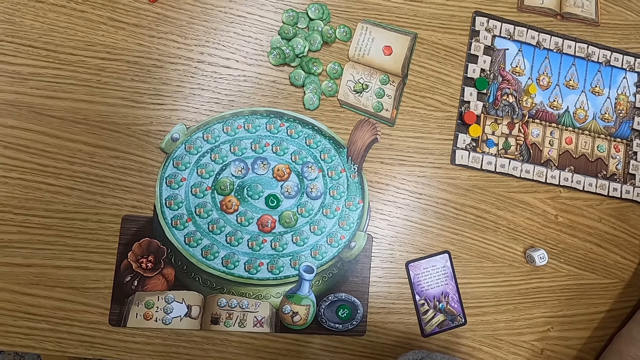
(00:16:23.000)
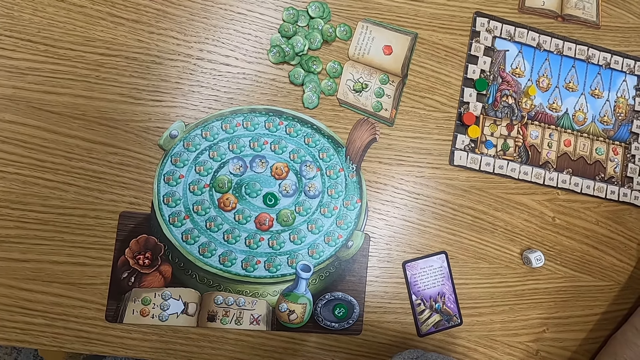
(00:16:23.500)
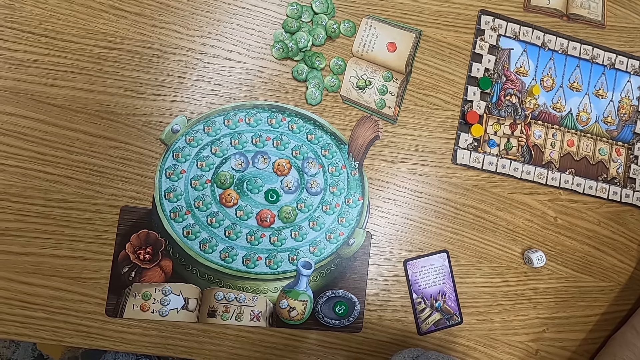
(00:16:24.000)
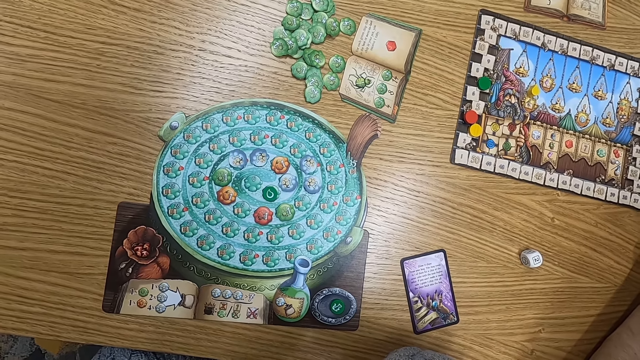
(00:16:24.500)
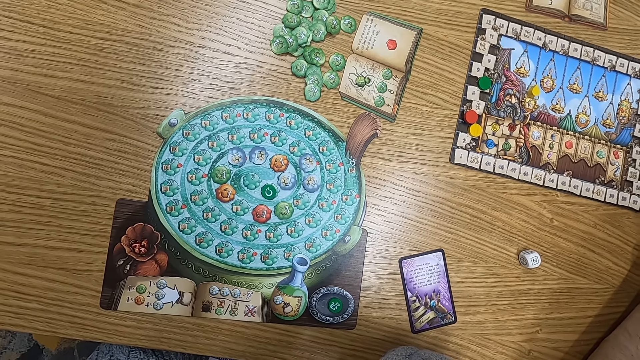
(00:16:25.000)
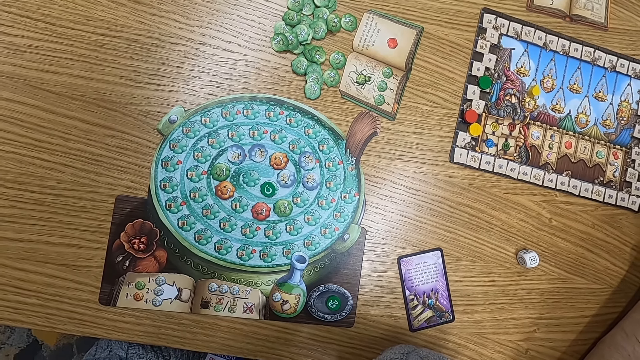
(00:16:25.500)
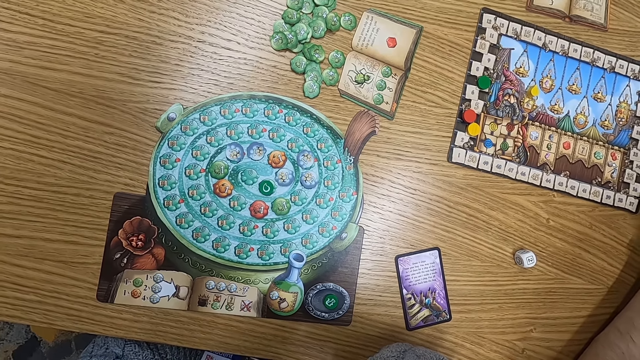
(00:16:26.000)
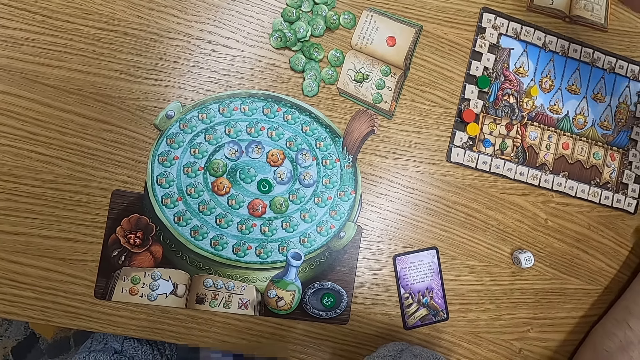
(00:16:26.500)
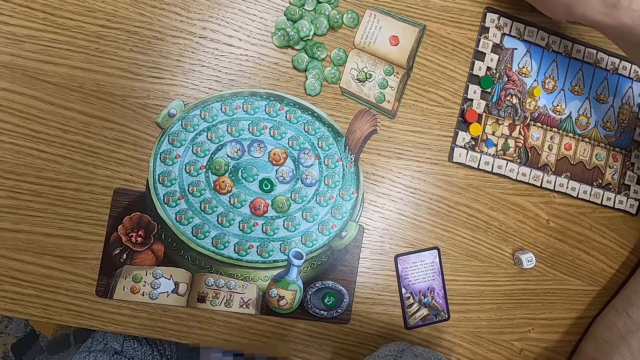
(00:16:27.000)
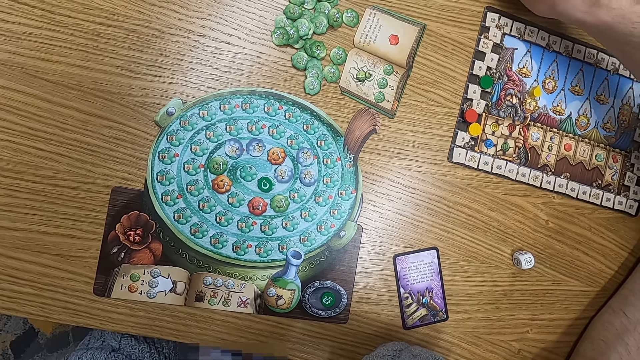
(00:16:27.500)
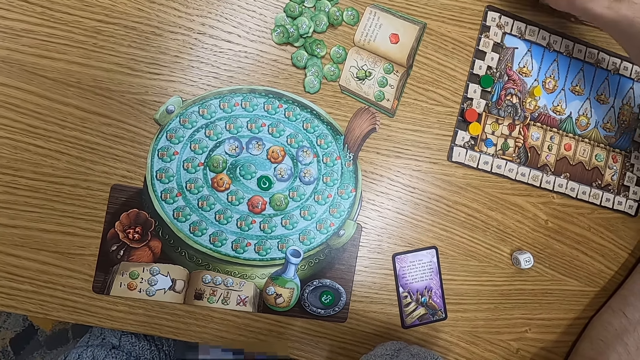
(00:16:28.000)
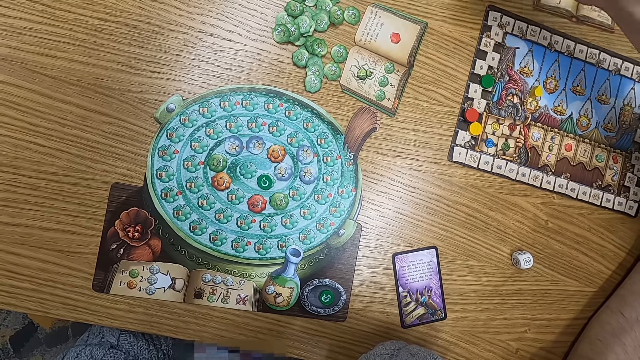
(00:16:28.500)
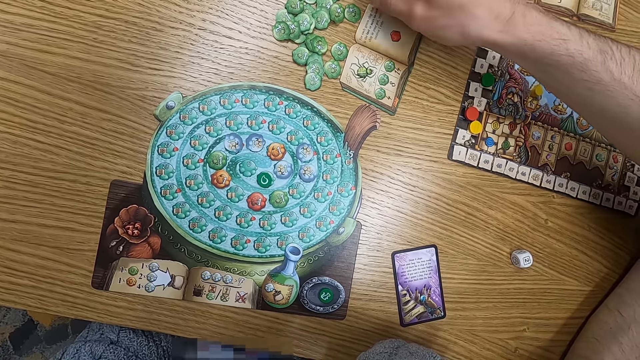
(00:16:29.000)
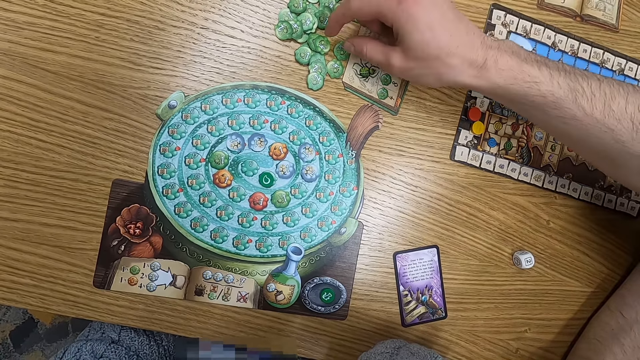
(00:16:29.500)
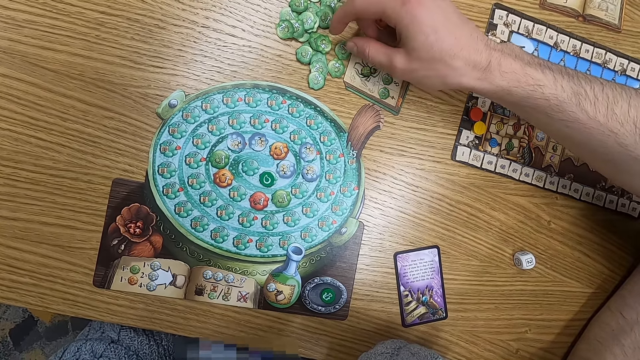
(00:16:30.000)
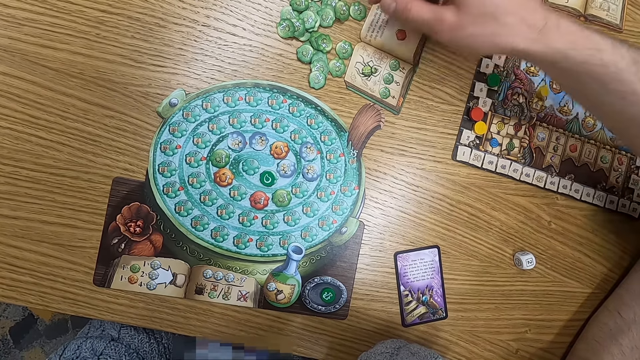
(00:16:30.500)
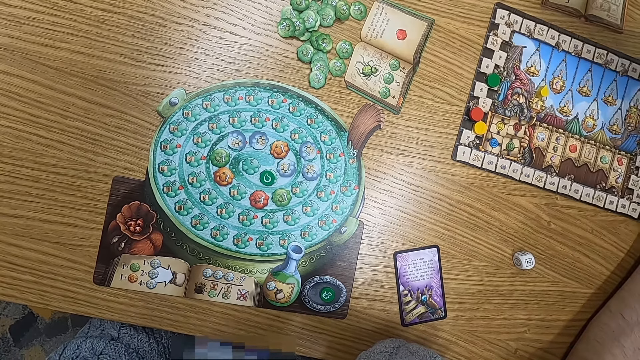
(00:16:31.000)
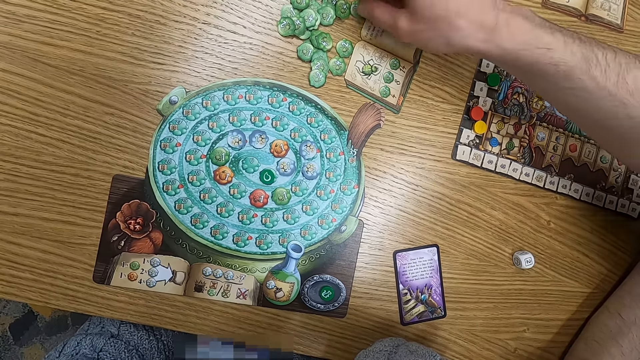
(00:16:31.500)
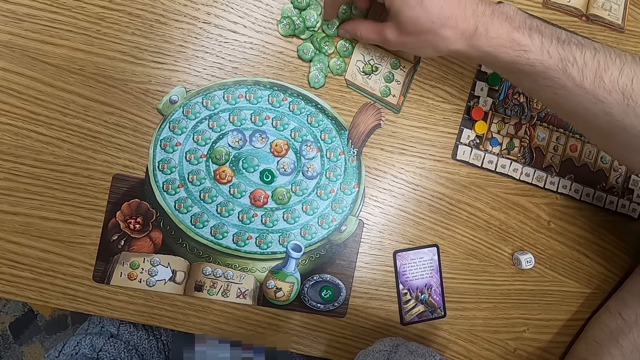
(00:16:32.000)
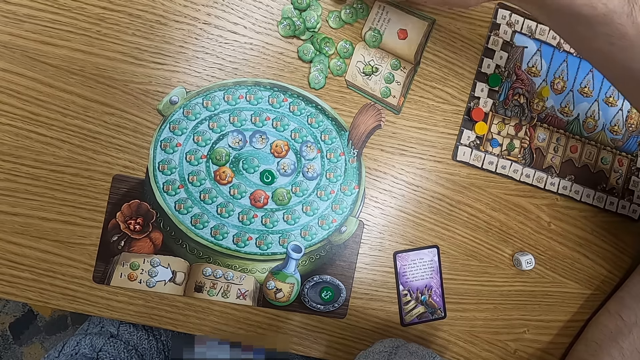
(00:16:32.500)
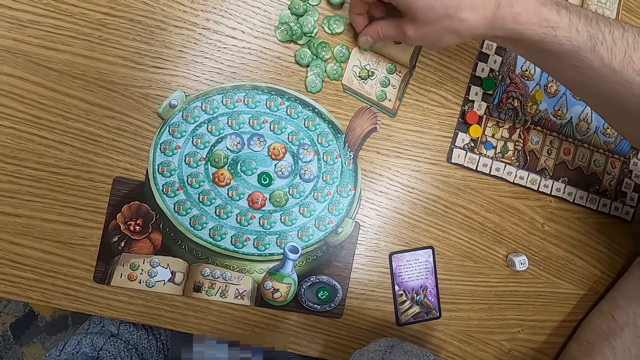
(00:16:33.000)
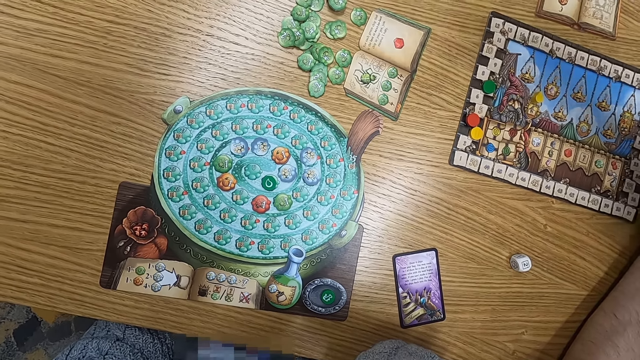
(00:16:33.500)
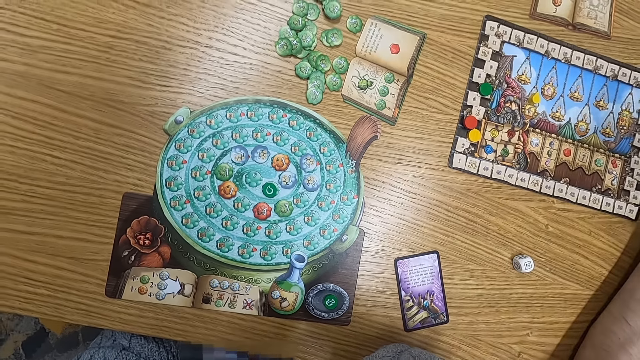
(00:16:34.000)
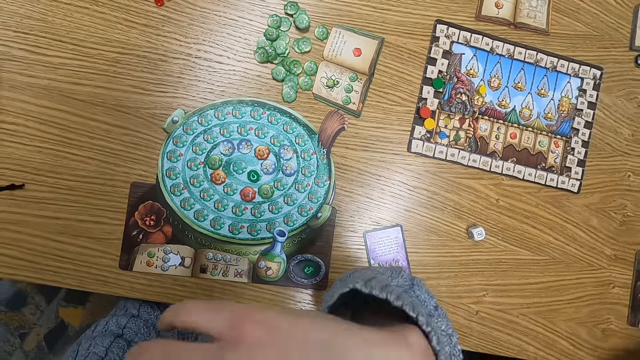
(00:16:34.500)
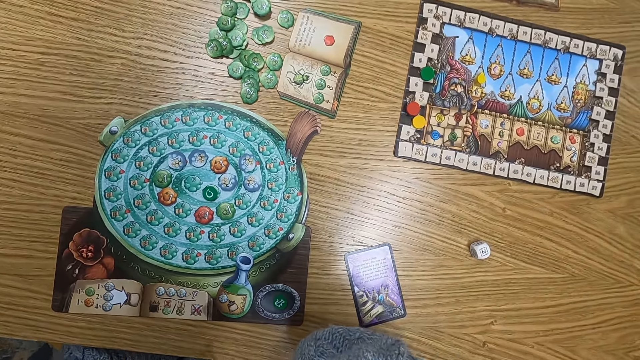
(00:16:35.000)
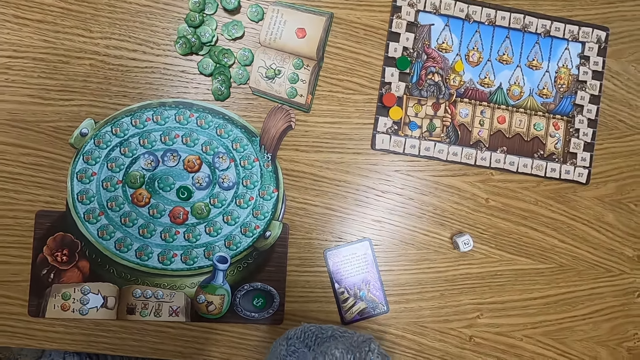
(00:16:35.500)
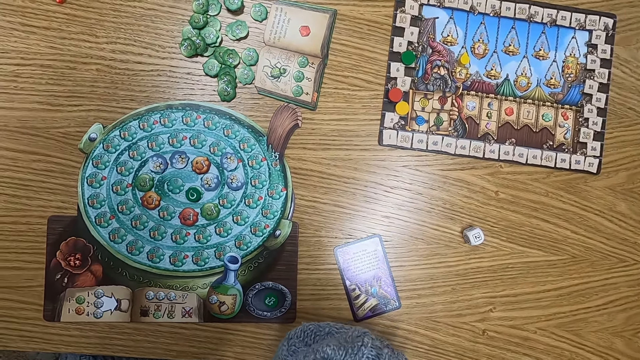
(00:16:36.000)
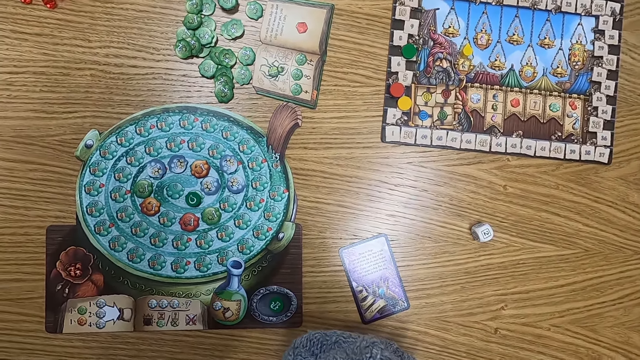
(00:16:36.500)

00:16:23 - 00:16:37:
A man stretches his hand on the table. The man picks a tile. The man holds plastic tokens on the table. The man picks a tile again. The camera wearer turns around.

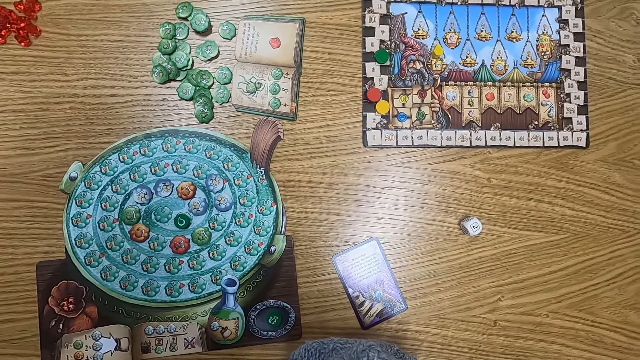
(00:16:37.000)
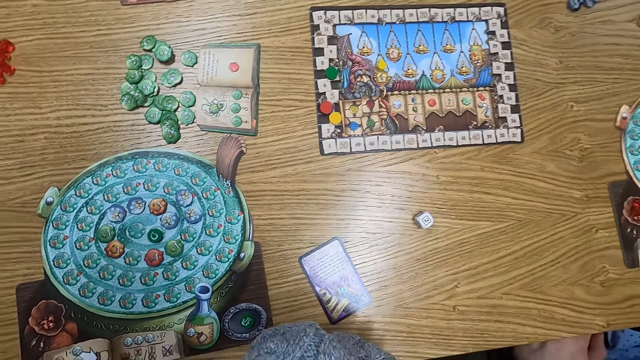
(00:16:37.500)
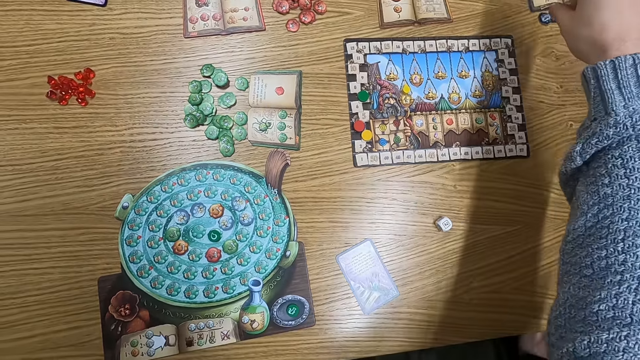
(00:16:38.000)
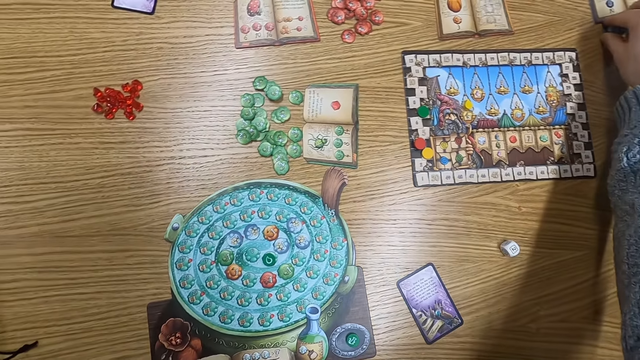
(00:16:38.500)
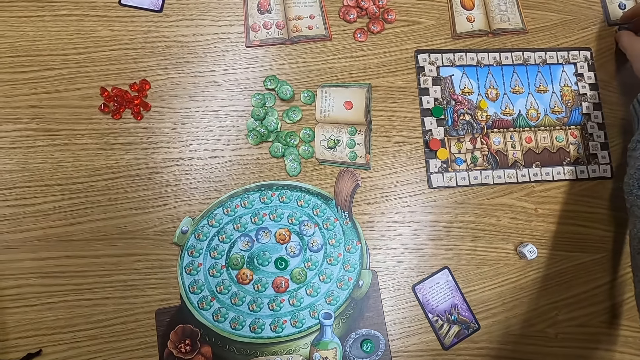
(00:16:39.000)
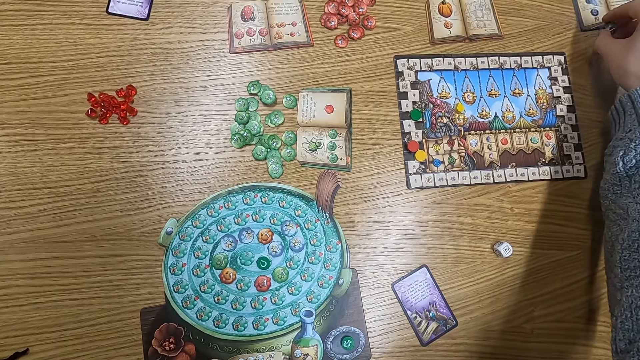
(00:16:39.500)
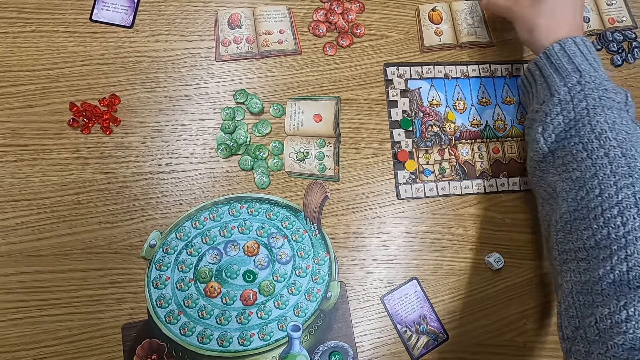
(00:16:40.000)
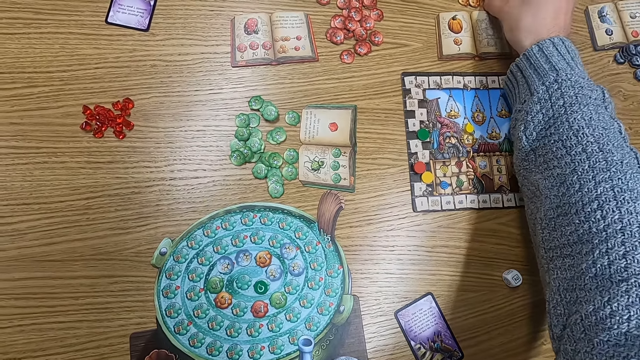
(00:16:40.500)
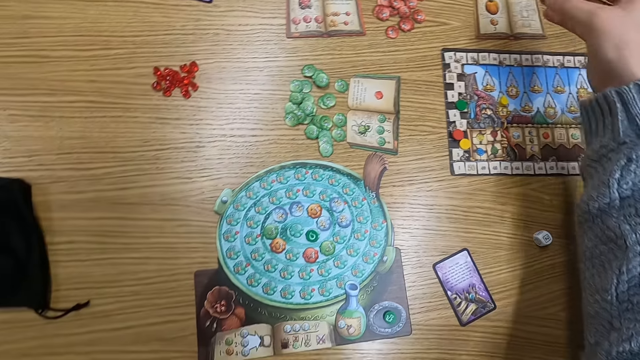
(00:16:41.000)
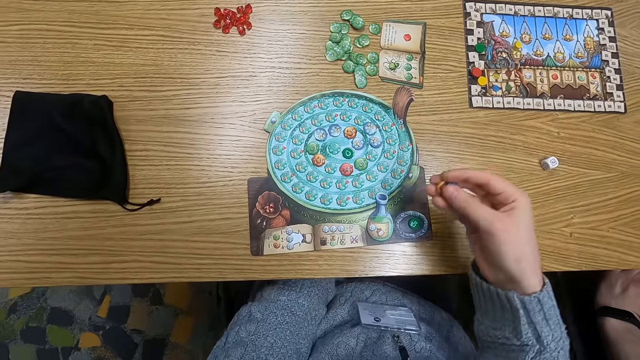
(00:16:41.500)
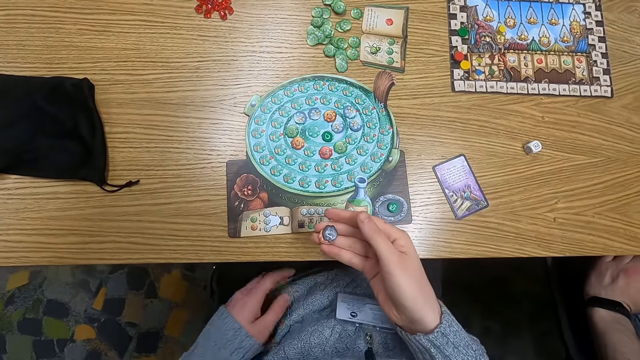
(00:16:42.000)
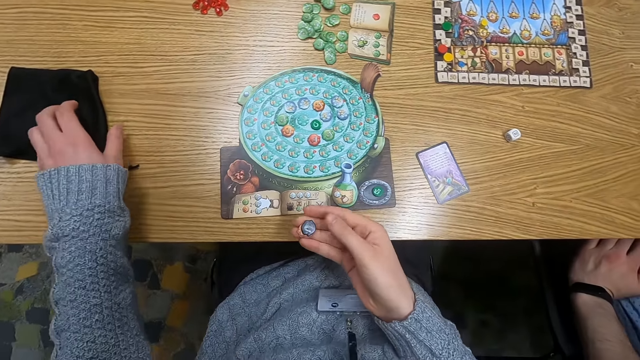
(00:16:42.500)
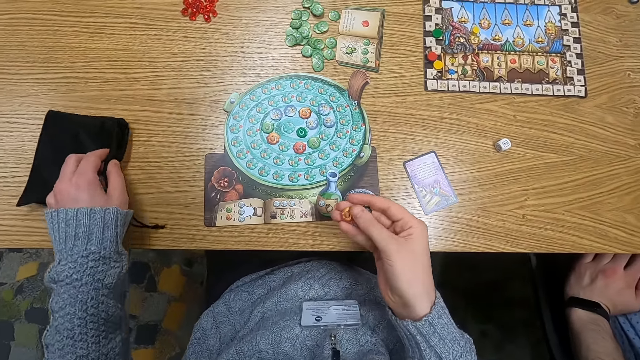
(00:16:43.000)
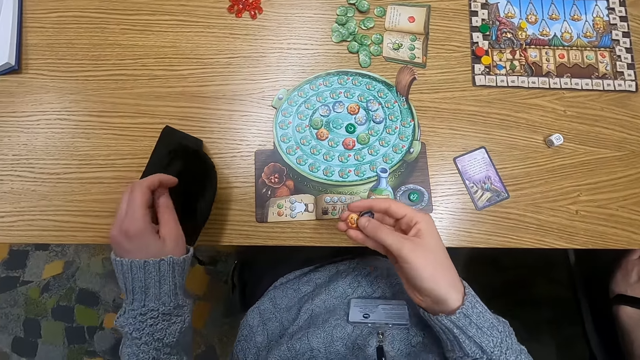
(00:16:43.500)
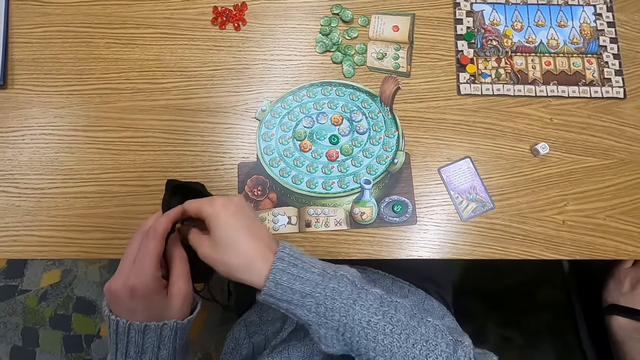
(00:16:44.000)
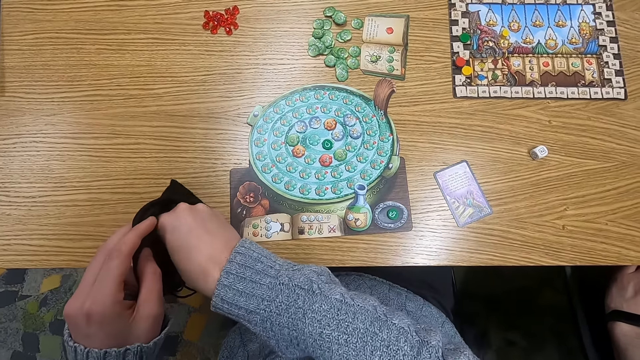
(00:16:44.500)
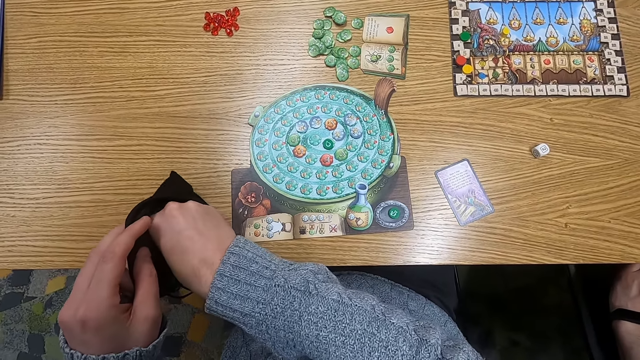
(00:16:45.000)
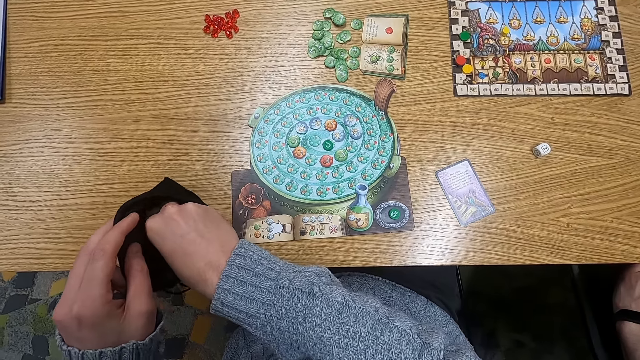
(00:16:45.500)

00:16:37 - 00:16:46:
The camera wearer holds a point token on the table. They pick a tile. They put the point token on the table. They hold the point token. They hold a cloth bag. They pick the bag. They put point tokens in the cloth bag.
